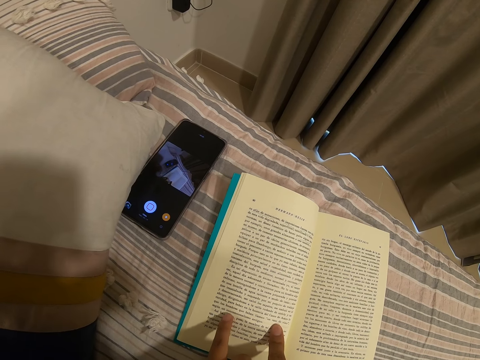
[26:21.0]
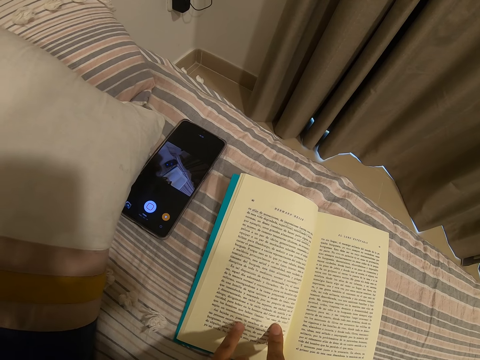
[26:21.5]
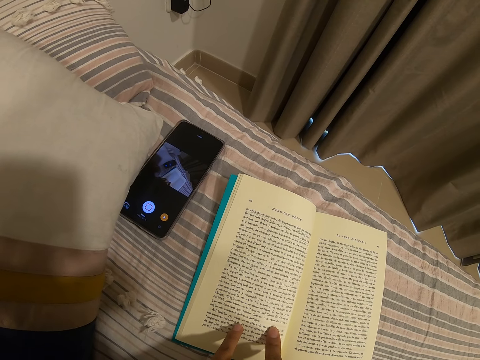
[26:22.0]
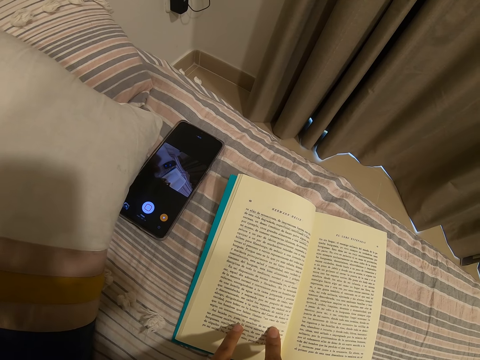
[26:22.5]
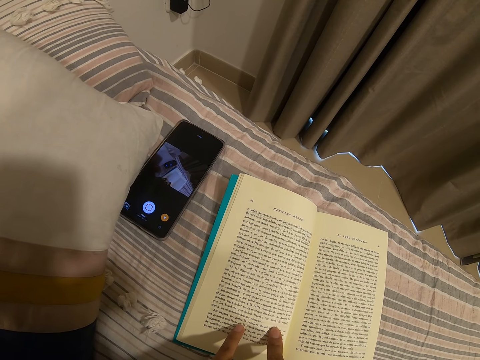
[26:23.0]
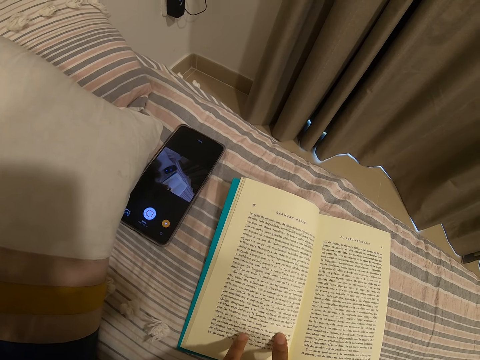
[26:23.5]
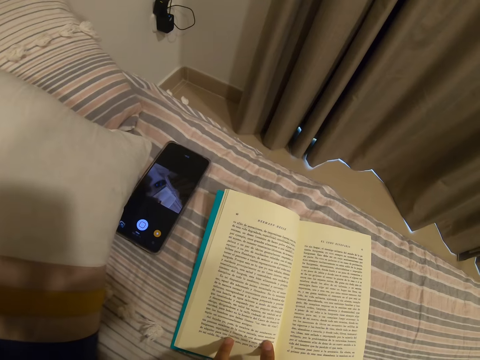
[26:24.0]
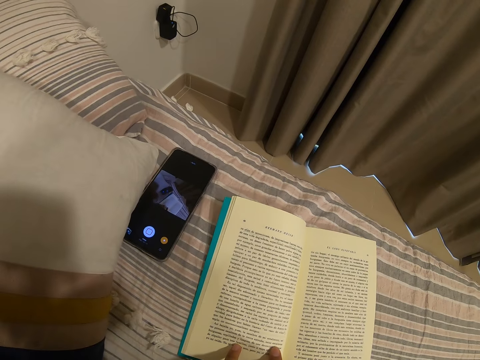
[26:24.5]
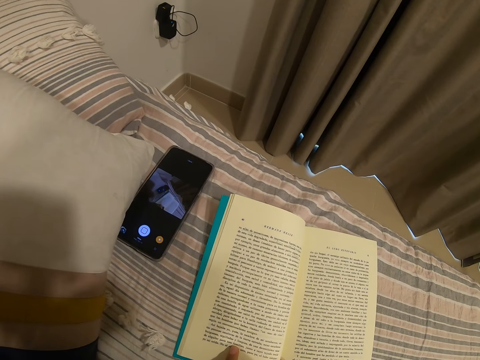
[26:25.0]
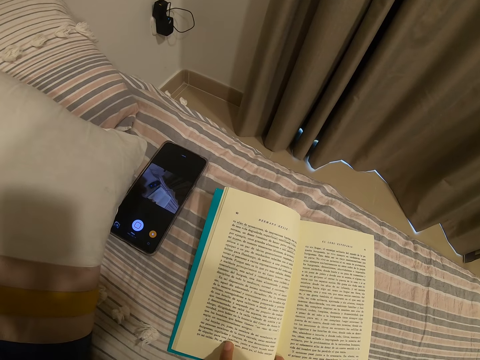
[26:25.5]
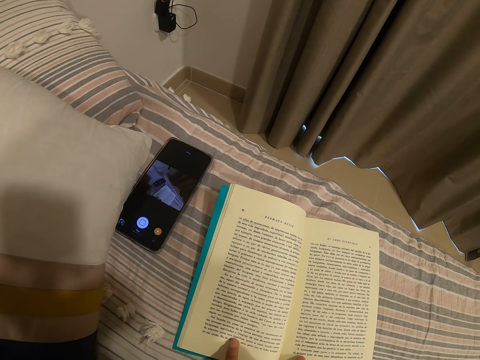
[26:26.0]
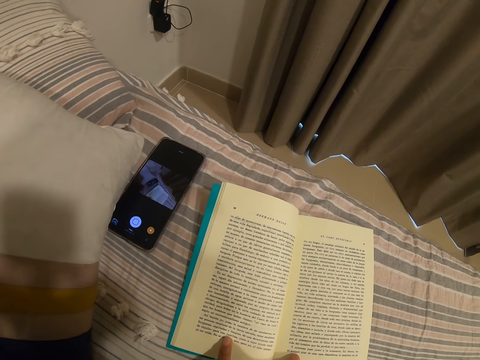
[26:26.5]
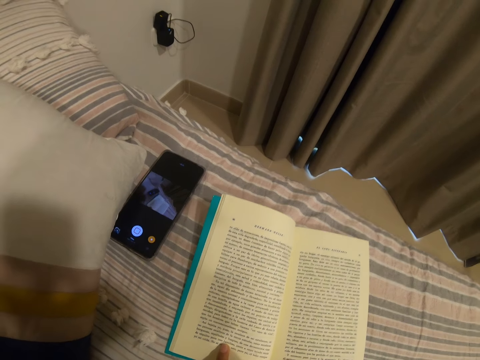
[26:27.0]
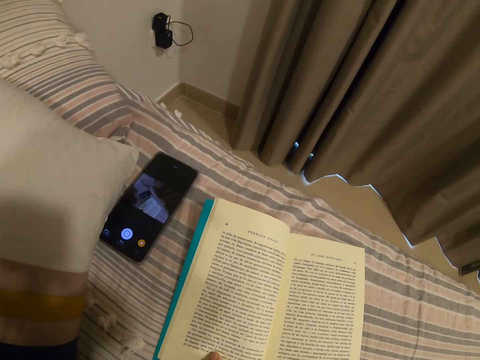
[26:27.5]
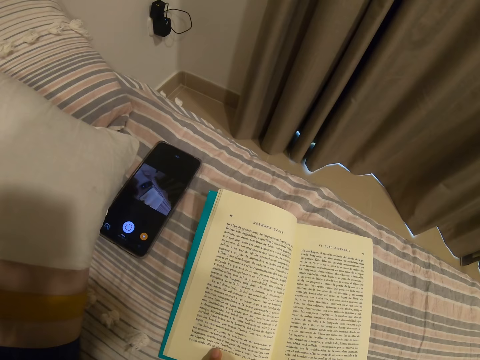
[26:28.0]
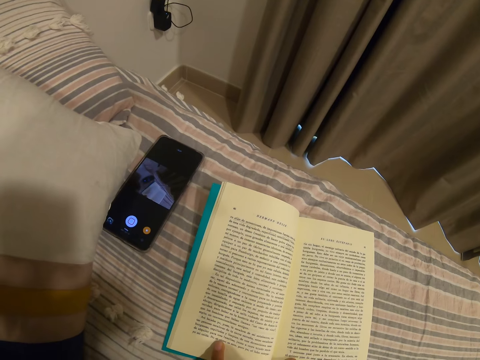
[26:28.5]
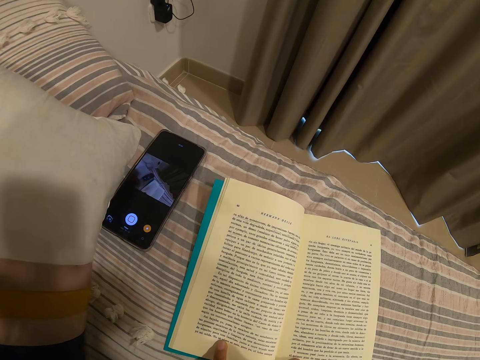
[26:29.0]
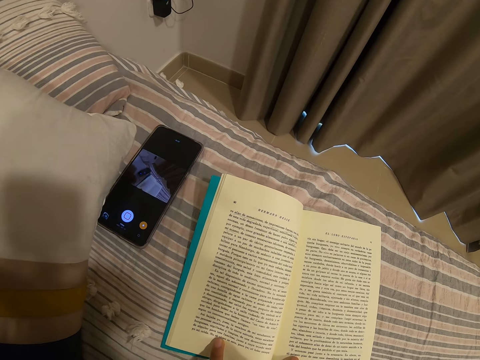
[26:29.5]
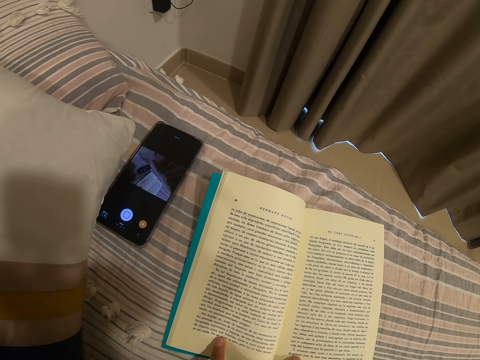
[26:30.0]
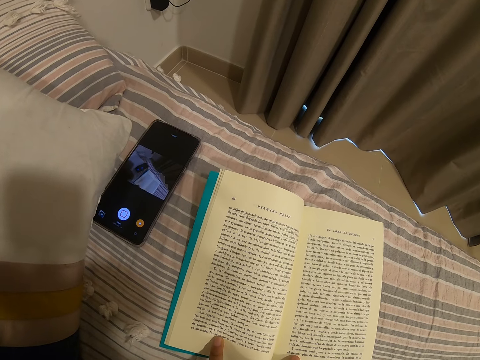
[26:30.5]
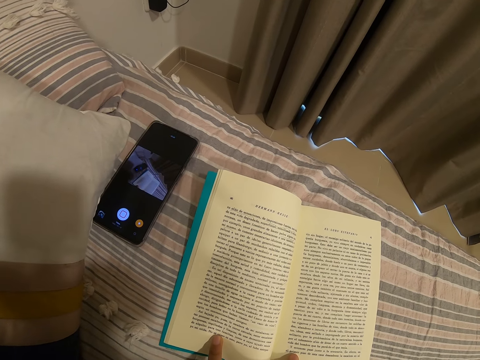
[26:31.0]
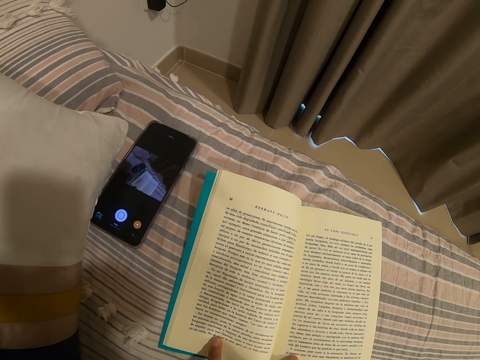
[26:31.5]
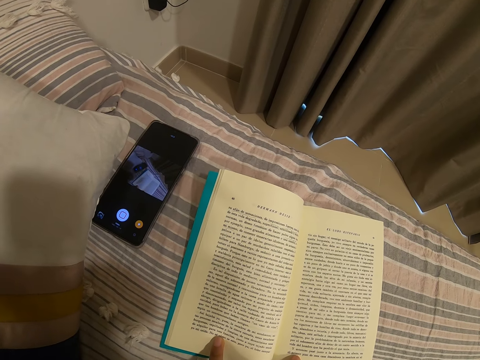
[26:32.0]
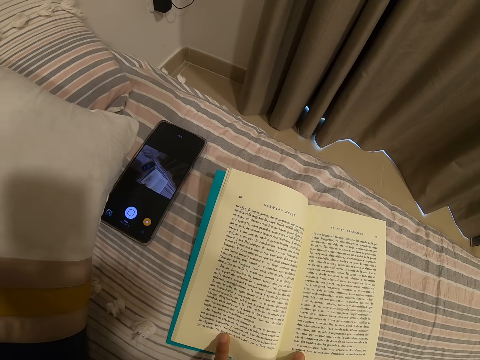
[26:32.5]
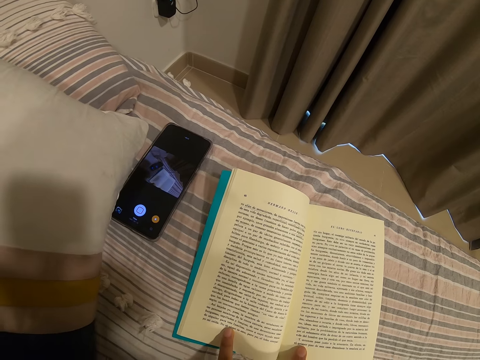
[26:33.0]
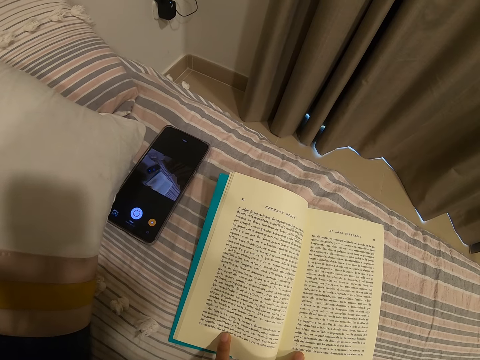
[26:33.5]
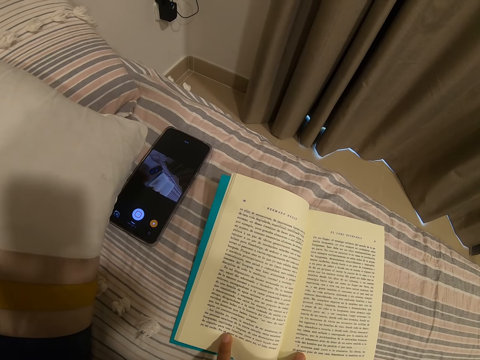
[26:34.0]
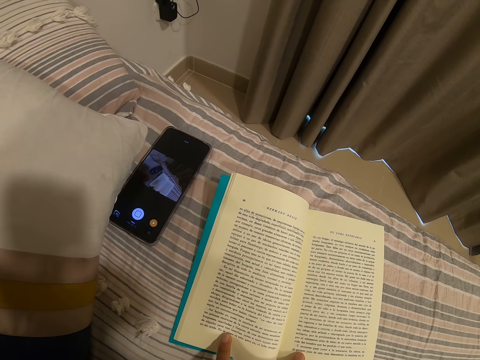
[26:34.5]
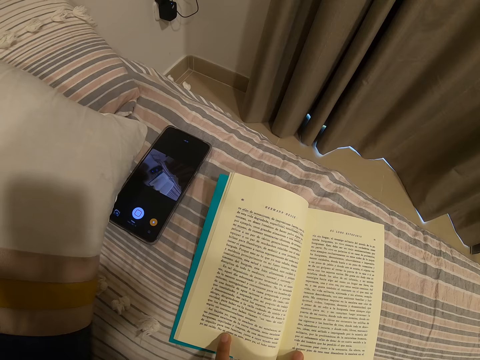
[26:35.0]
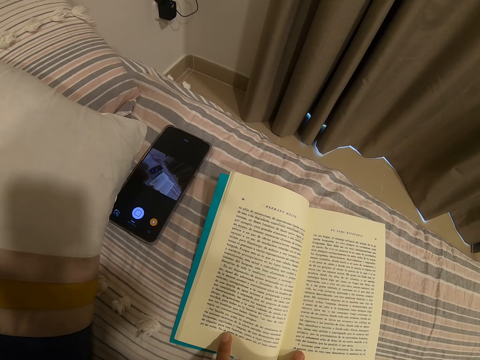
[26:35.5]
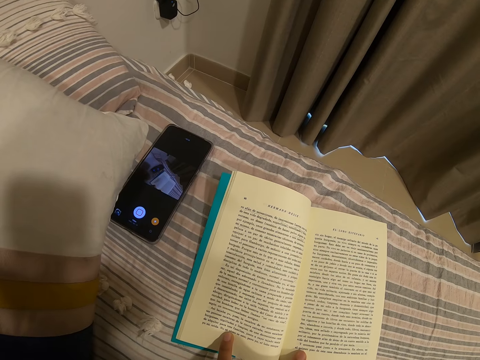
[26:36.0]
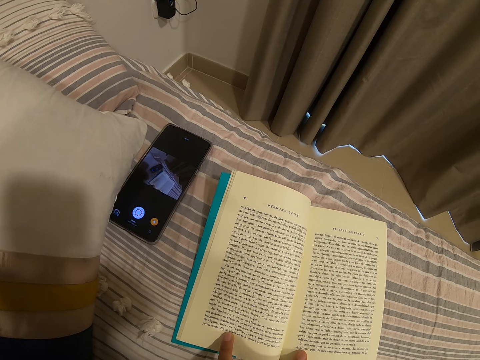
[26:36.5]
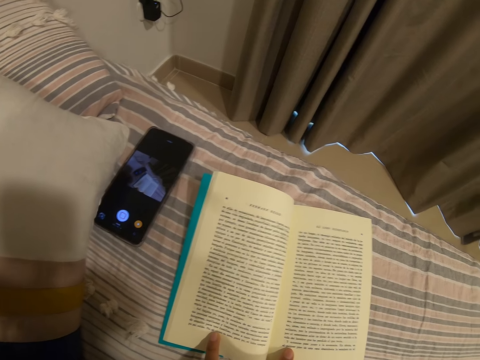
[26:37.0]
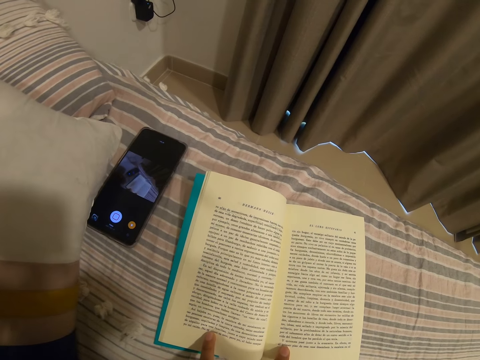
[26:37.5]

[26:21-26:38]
The camera wearer reads the book.

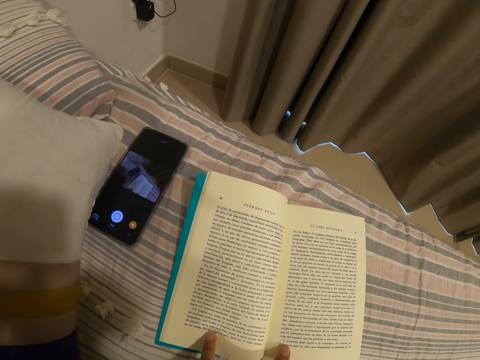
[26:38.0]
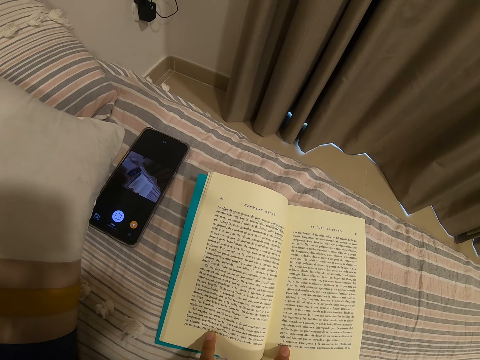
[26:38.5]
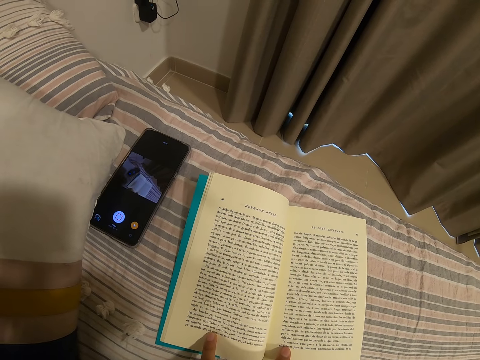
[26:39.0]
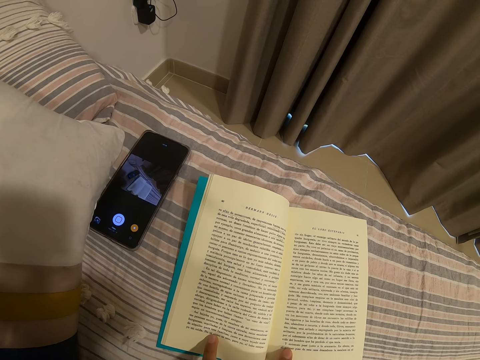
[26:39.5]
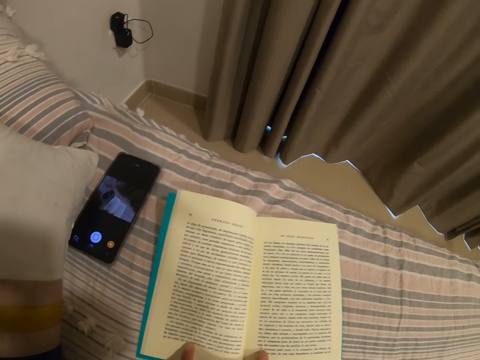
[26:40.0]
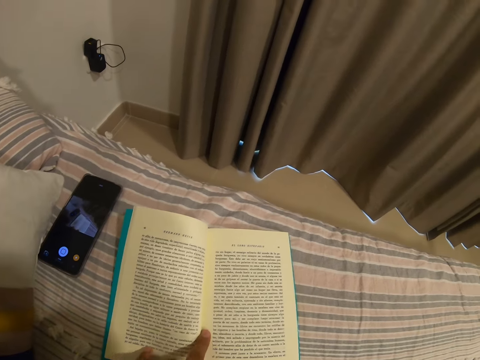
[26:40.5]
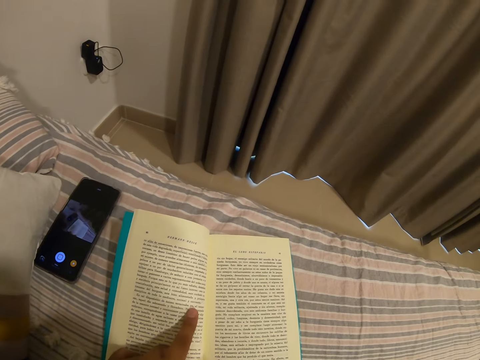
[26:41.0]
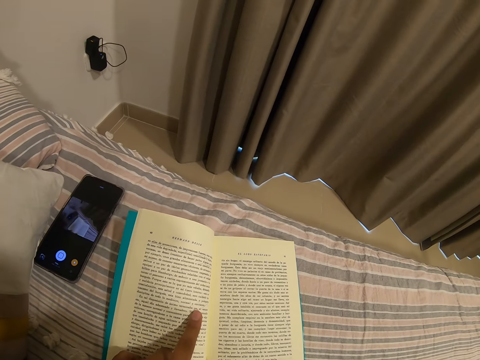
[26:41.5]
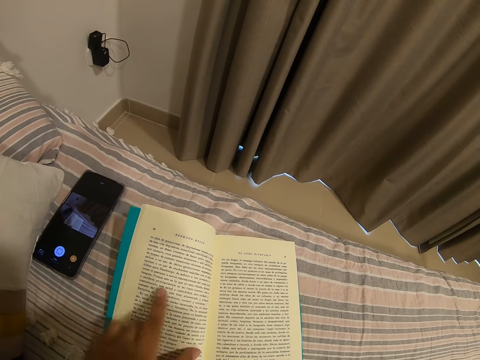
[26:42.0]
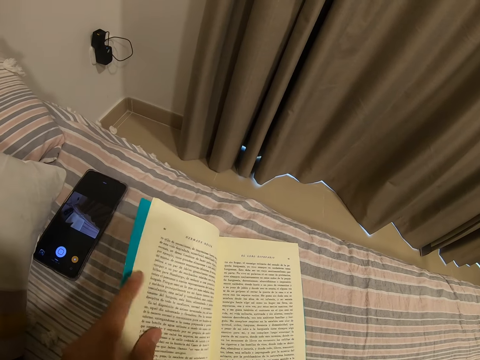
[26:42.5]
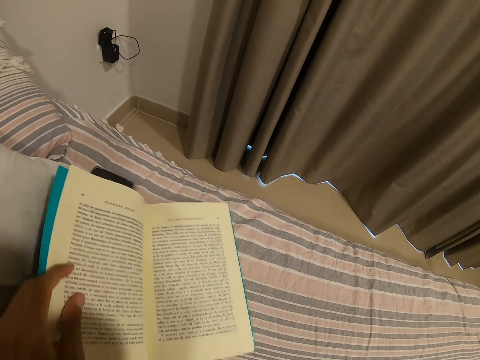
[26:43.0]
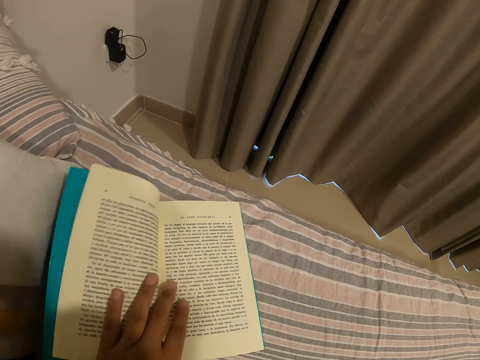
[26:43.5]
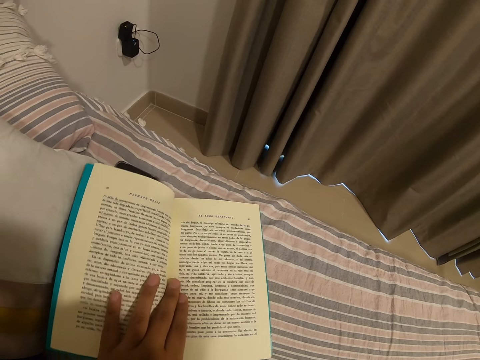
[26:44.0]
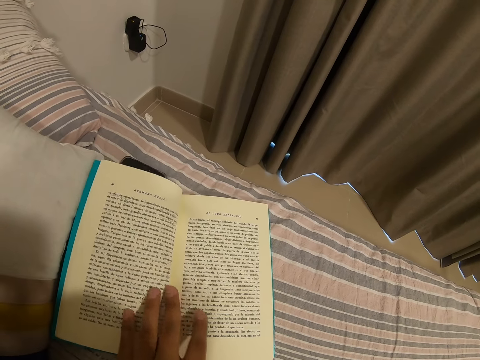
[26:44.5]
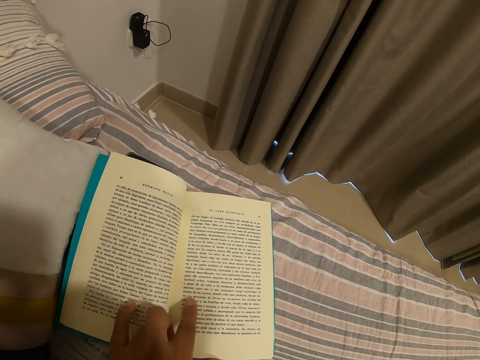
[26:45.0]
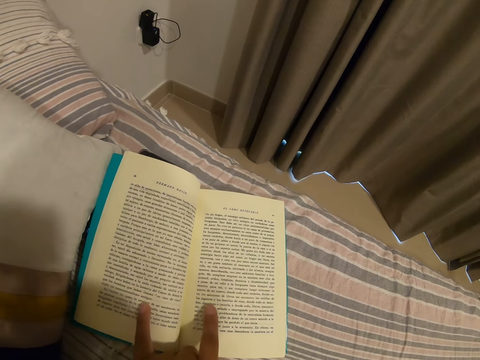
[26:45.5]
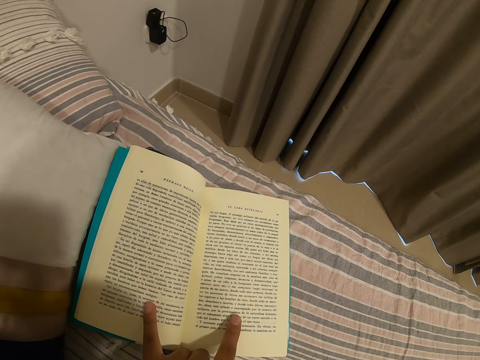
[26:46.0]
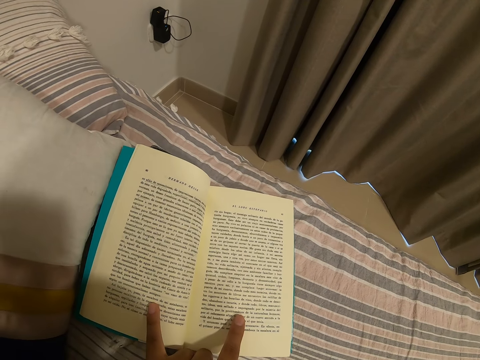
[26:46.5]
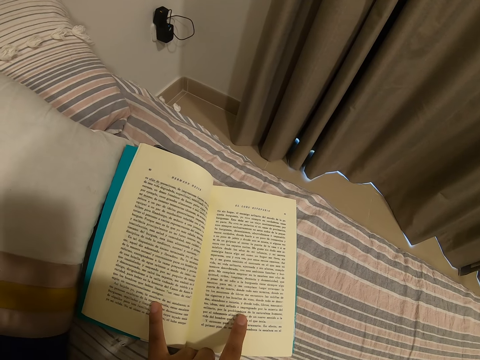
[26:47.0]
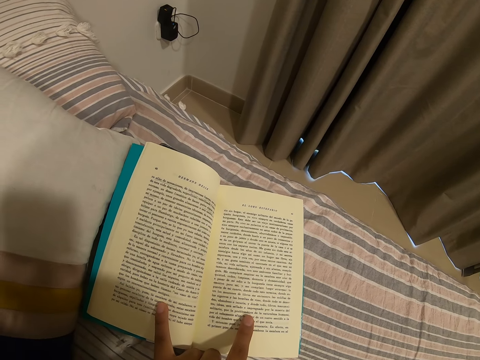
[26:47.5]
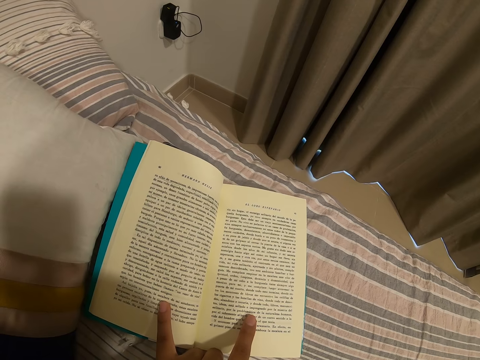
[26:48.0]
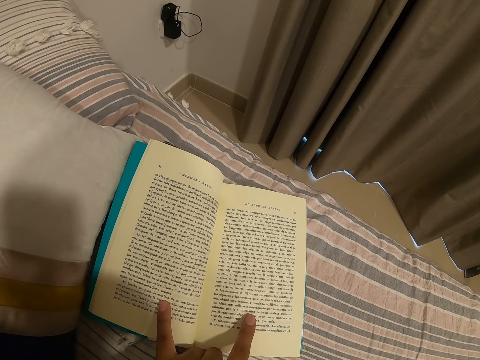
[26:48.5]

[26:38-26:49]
The camera wearer moves the novel. They read the book. They place the left hand on the book.
